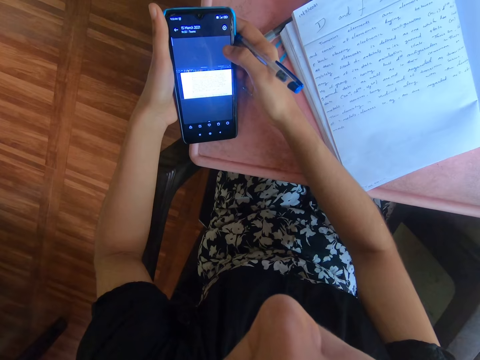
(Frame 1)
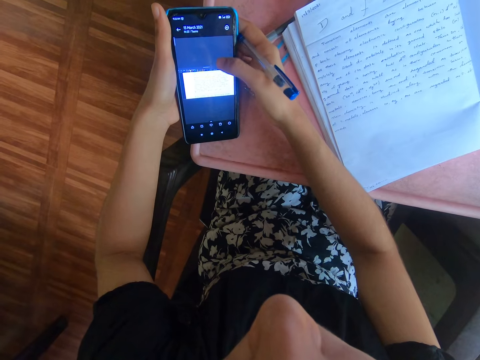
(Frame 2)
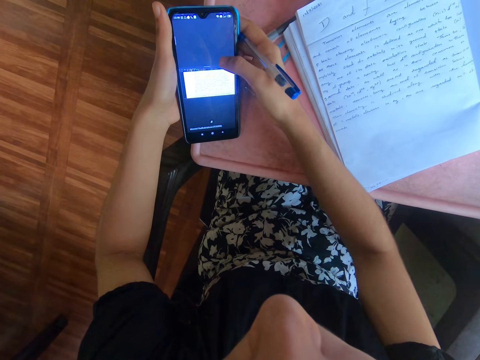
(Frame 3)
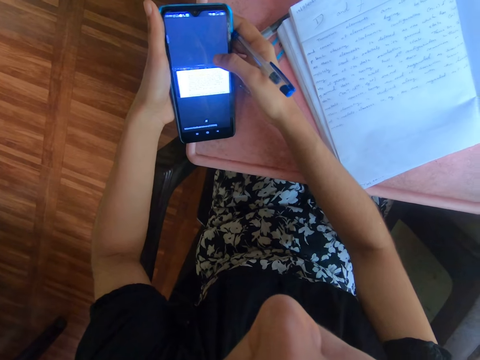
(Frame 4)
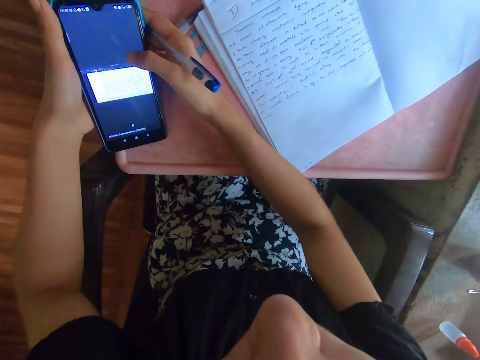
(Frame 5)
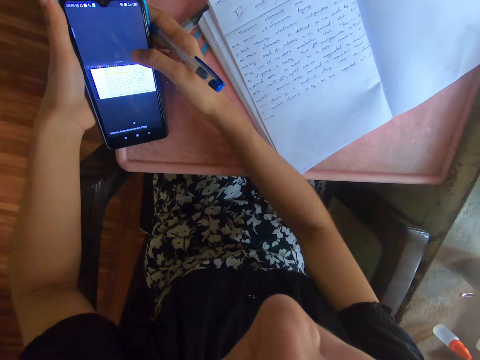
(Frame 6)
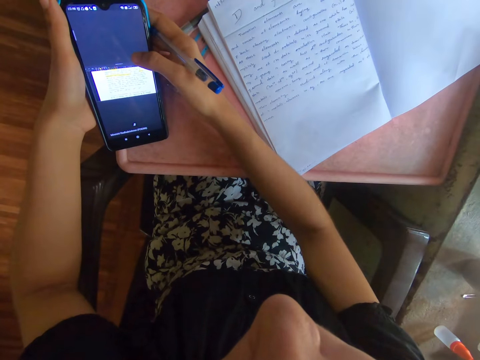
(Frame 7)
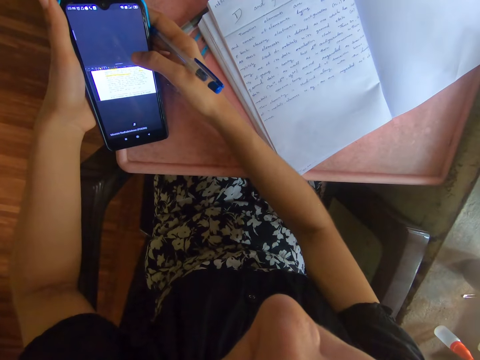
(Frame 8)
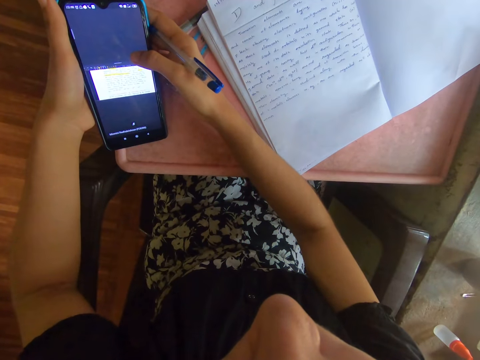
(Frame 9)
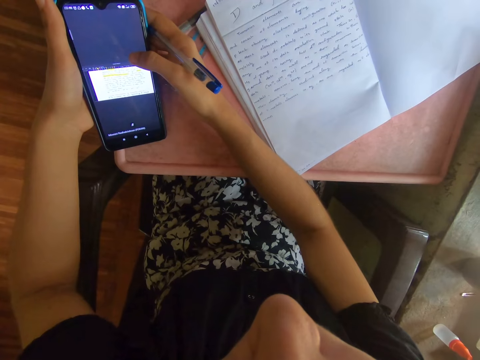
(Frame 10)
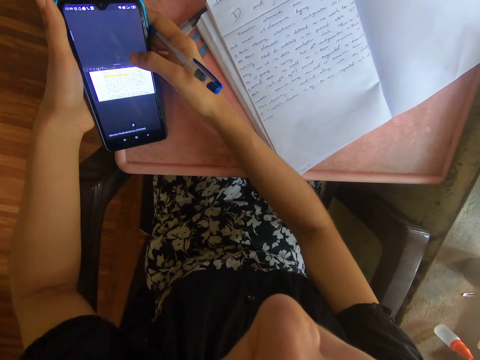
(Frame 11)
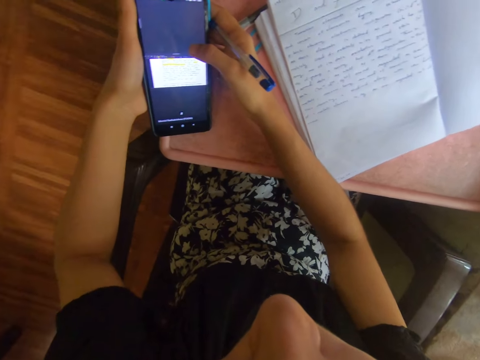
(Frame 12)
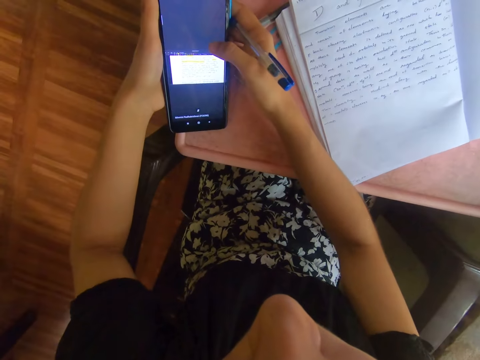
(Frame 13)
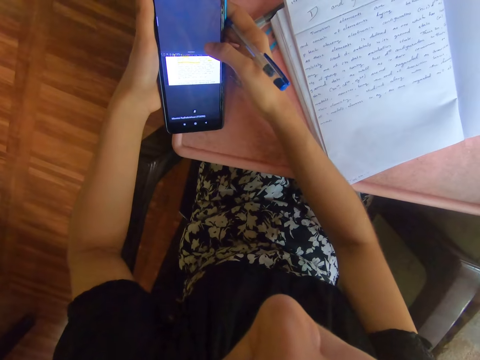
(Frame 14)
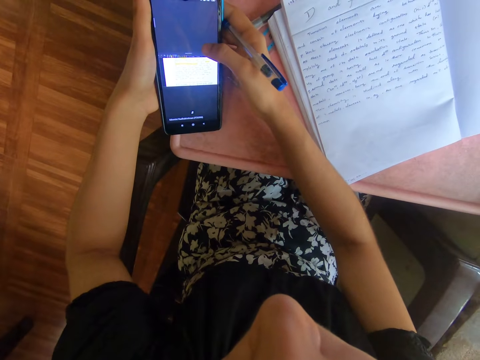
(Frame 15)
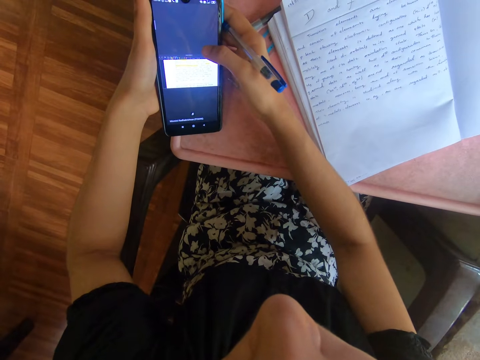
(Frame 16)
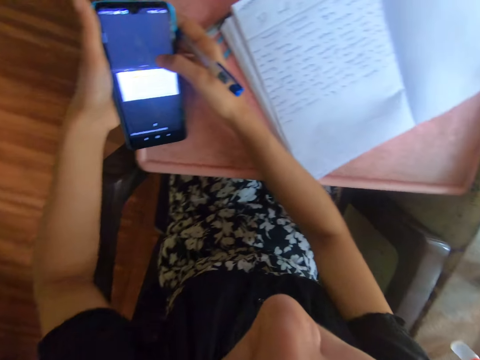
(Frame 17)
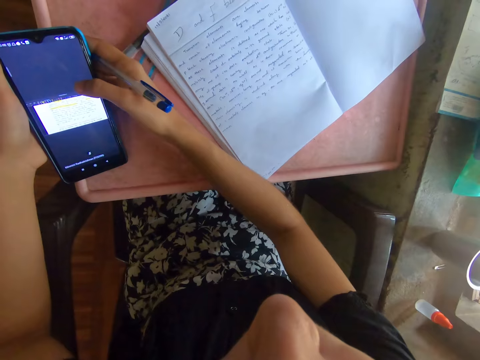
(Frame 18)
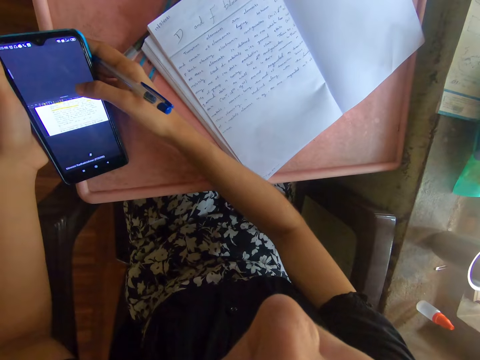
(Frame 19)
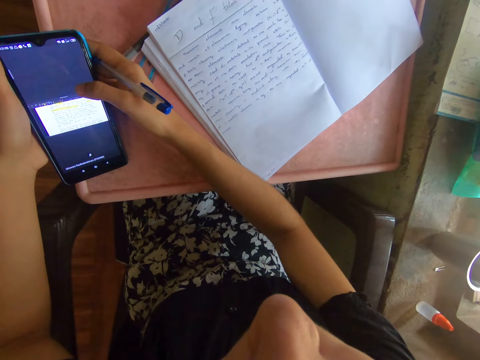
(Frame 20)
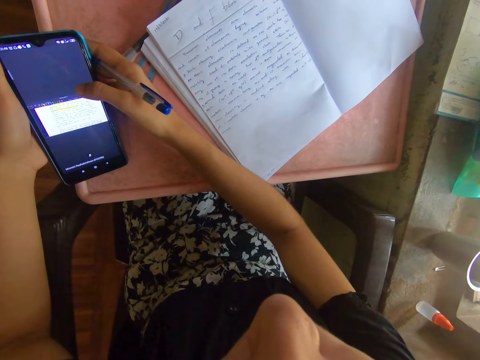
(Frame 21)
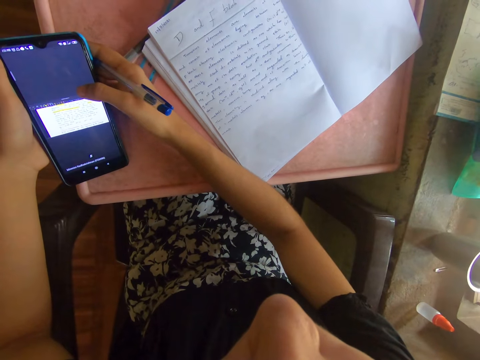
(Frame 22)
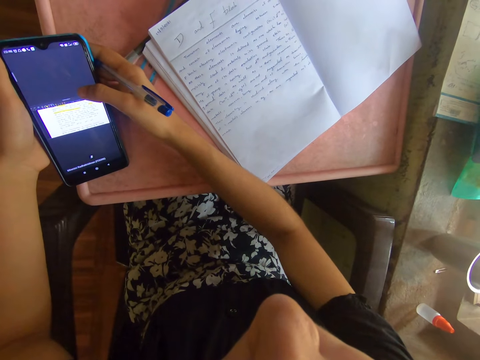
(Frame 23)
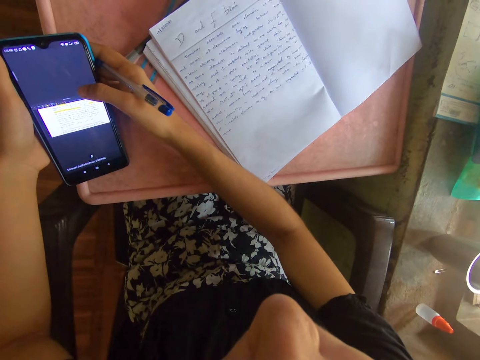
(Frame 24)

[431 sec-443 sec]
The camera wearer scrolls on the phone.

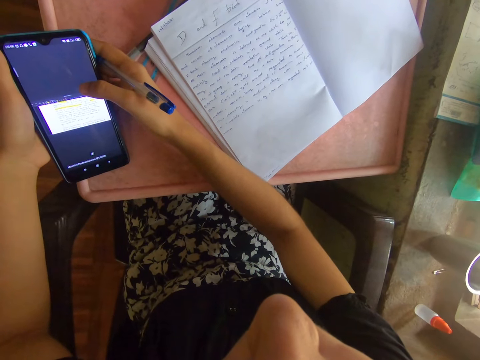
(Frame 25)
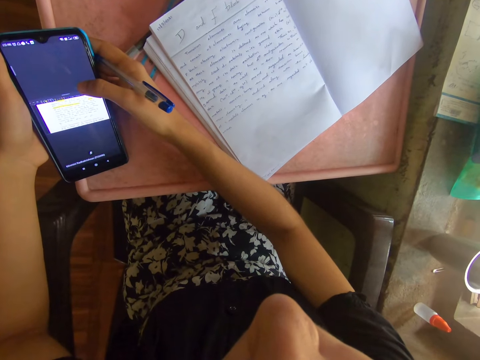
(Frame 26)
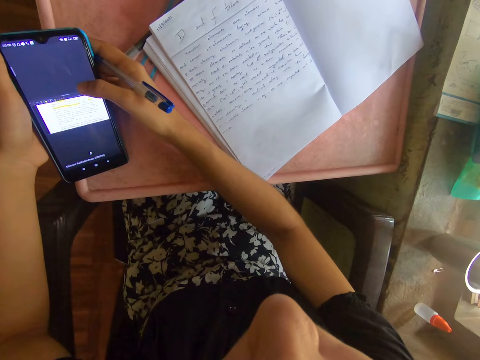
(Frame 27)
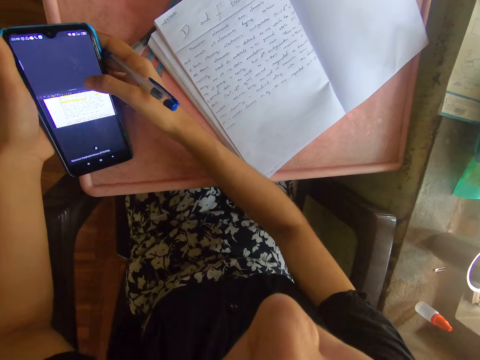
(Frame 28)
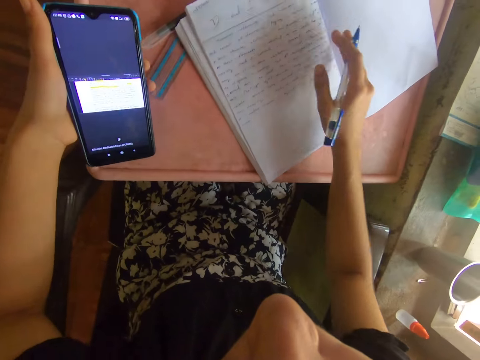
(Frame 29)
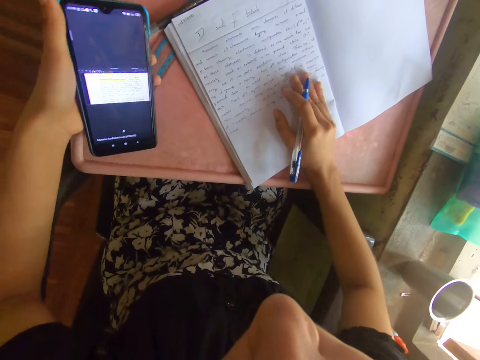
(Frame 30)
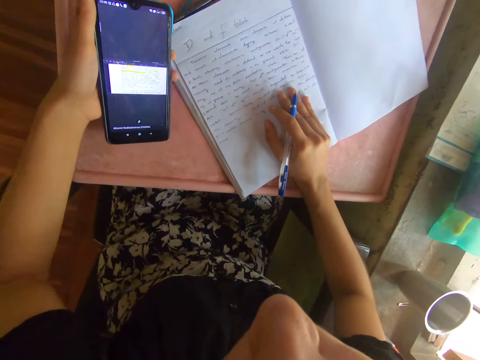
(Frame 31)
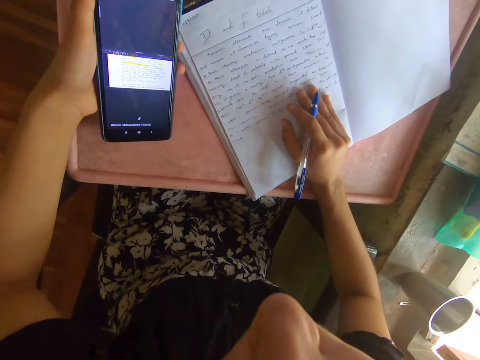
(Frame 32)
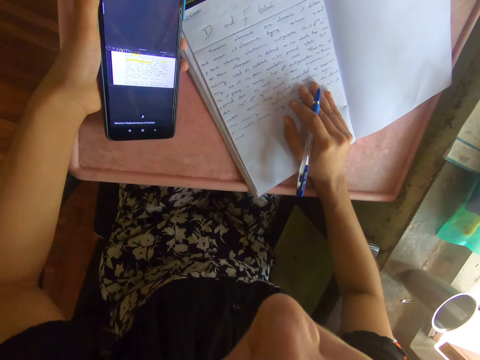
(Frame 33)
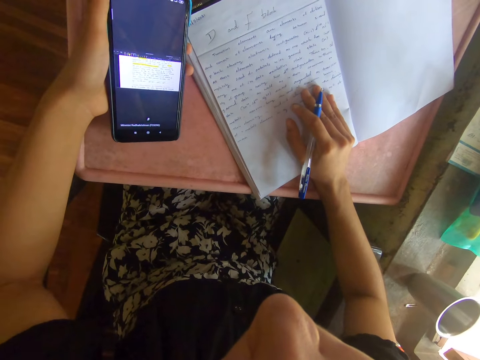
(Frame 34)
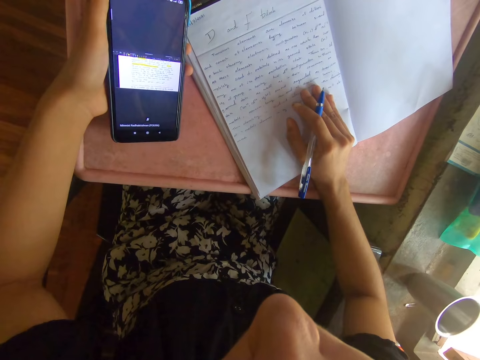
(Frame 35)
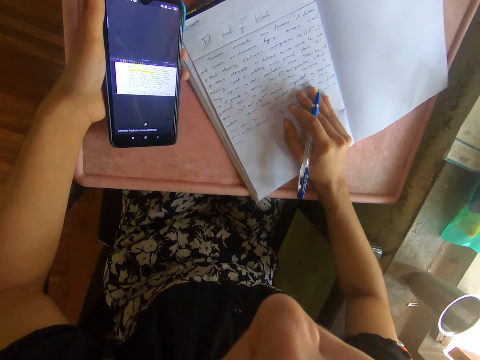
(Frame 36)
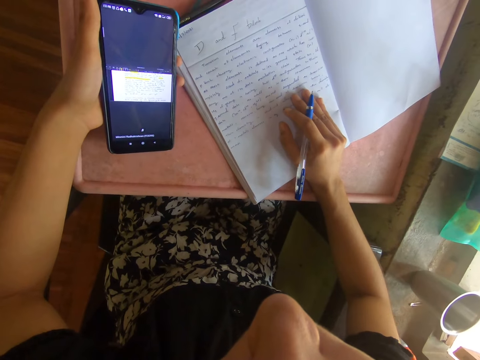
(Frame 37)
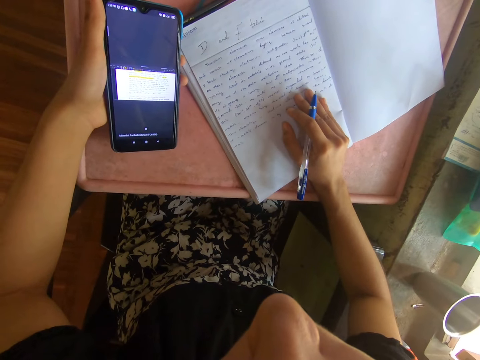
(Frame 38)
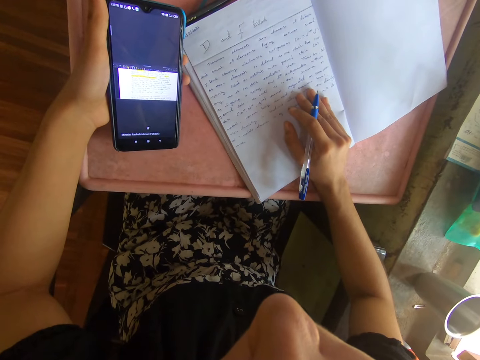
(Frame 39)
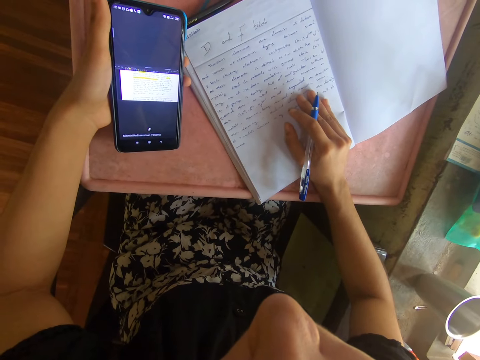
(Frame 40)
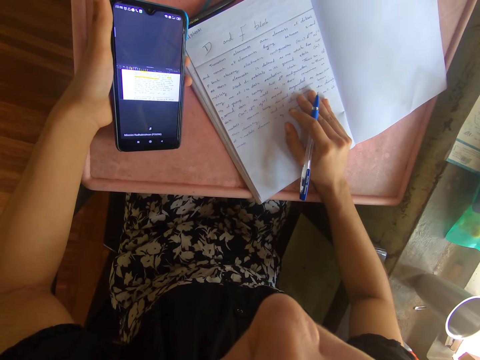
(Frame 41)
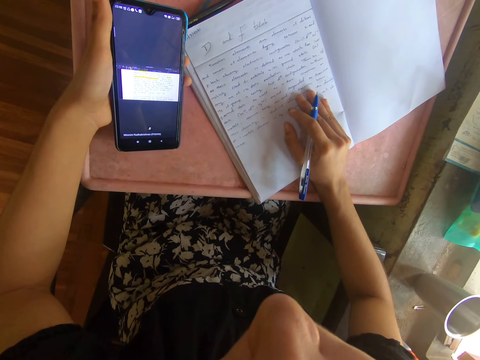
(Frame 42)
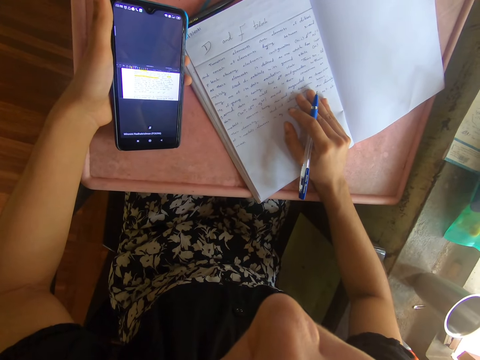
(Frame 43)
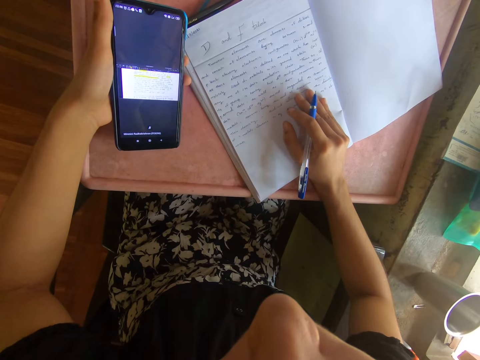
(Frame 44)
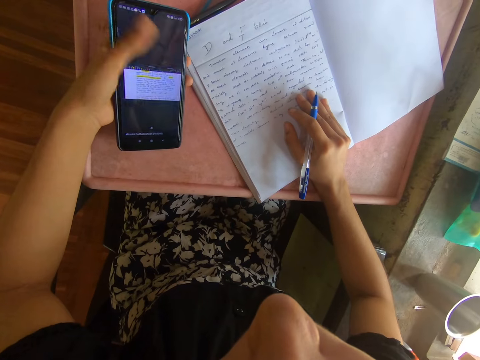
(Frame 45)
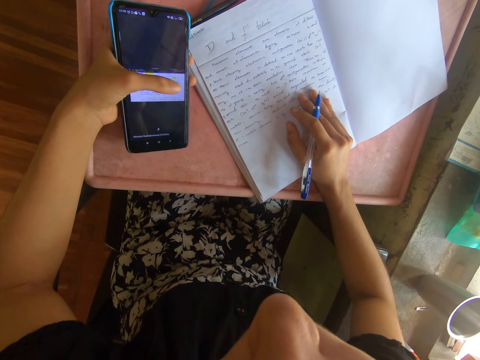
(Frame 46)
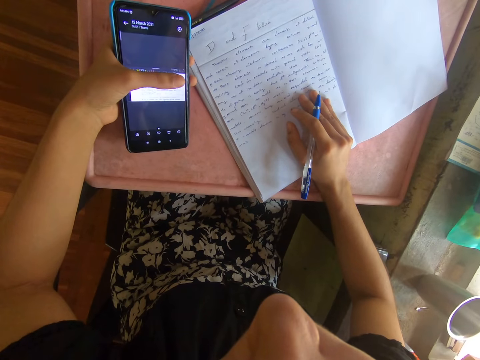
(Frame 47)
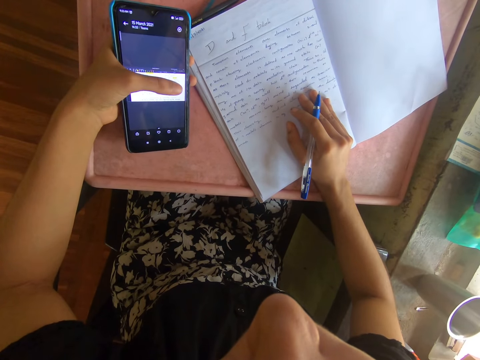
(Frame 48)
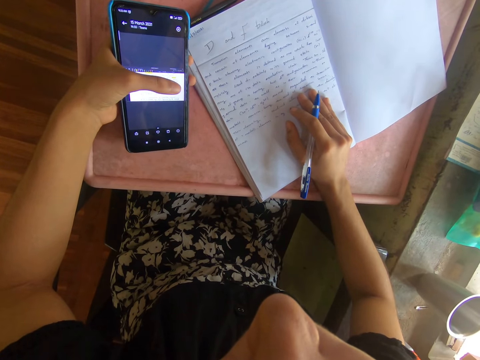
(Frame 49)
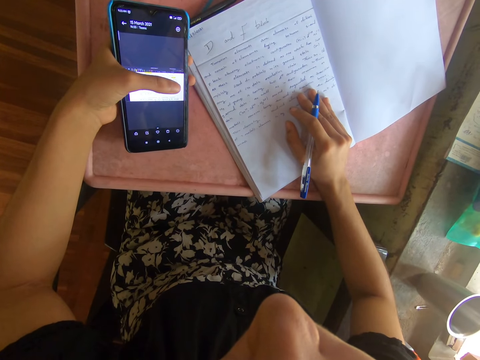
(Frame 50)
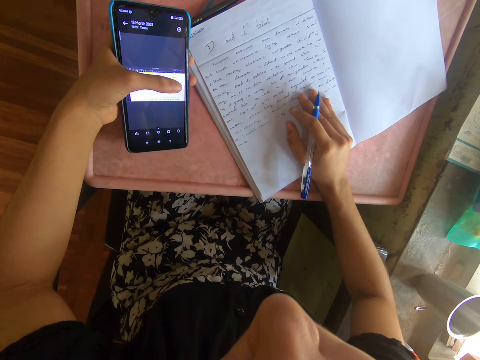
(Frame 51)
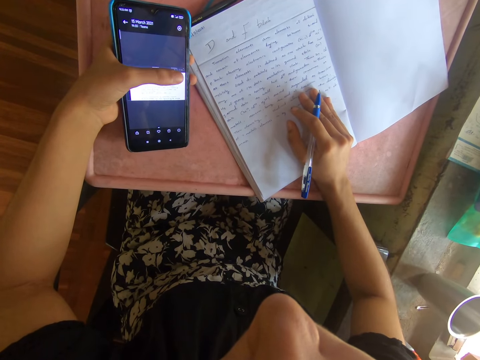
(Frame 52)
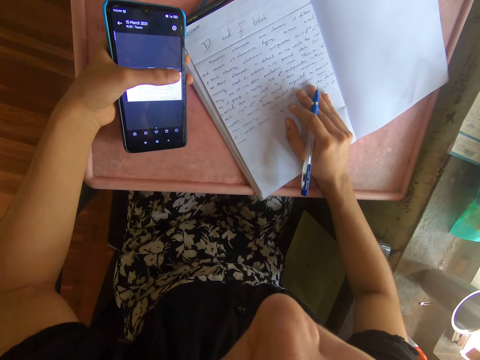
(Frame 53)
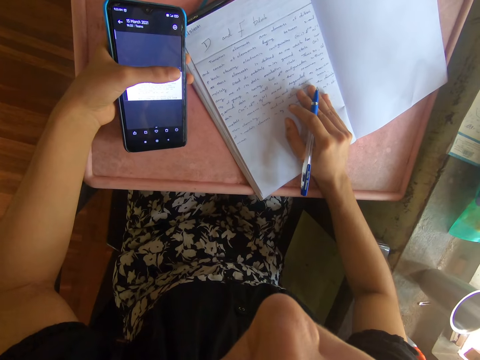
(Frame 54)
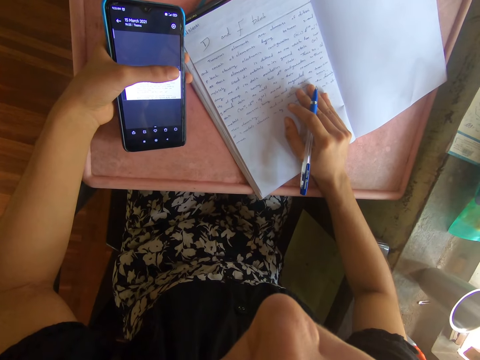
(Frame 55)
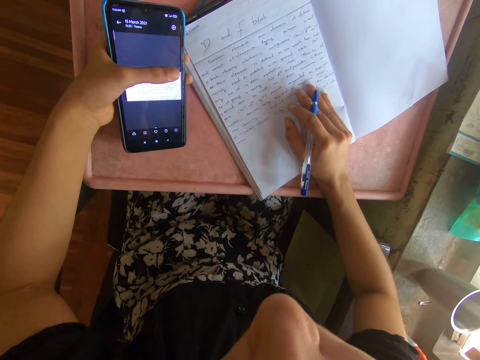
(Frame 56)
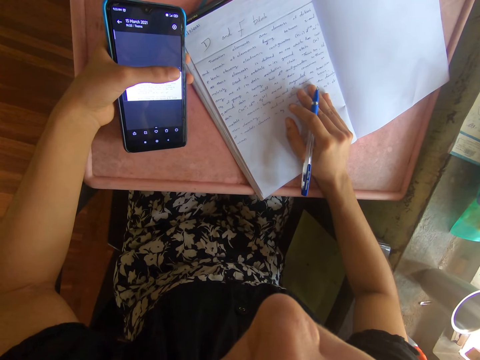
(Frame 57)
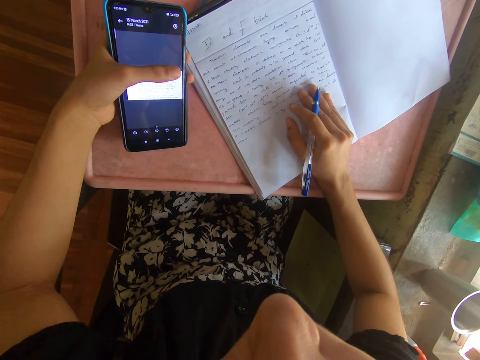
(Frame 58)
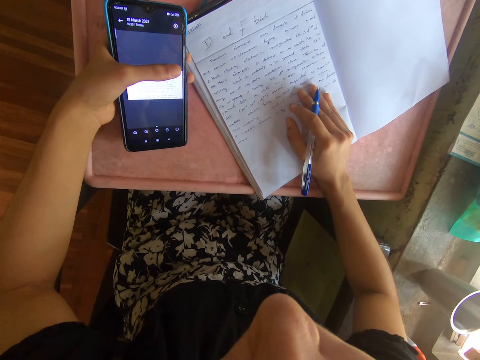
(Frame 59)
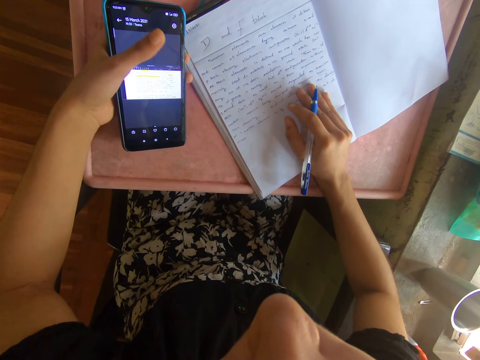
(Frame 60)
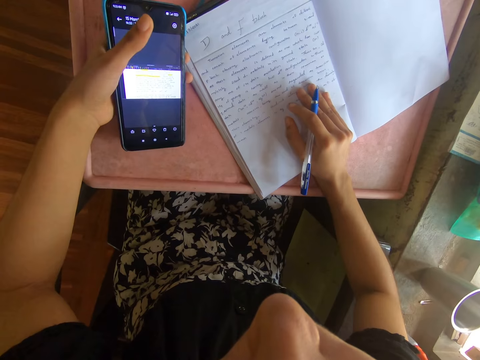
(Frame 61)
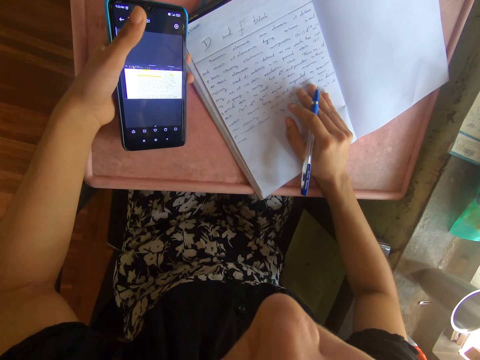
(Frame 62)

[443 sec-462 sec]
The camera wearer places her right hand on the book on the table. She operates the phone with her left hand. She looks at the phone.
